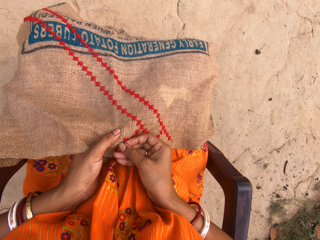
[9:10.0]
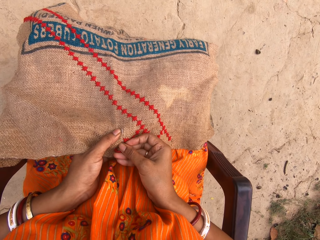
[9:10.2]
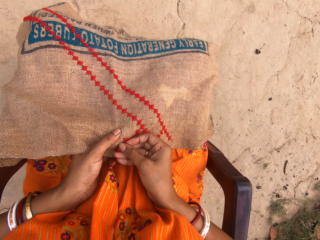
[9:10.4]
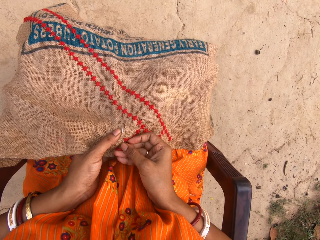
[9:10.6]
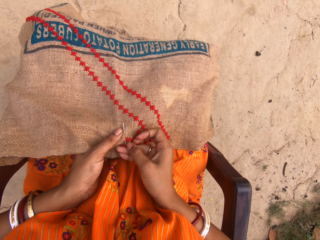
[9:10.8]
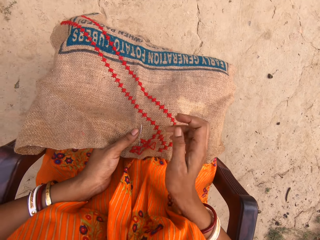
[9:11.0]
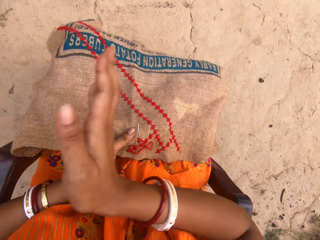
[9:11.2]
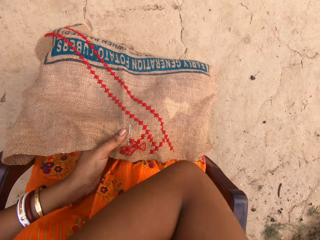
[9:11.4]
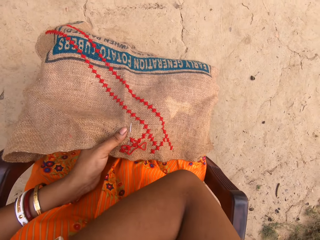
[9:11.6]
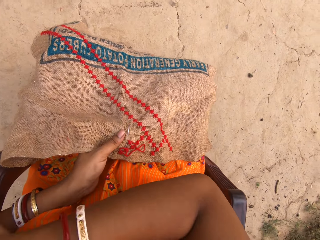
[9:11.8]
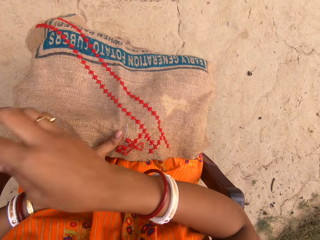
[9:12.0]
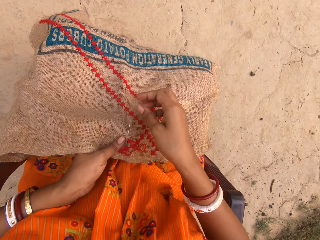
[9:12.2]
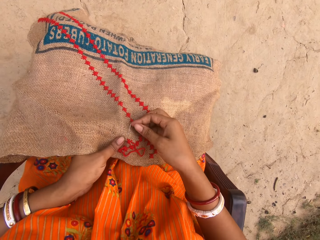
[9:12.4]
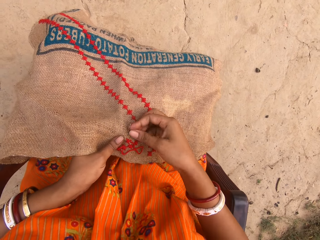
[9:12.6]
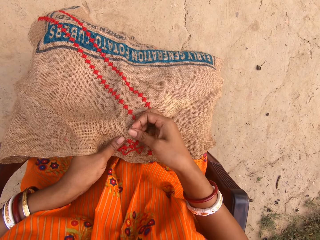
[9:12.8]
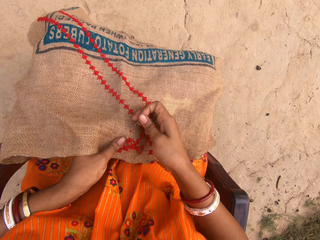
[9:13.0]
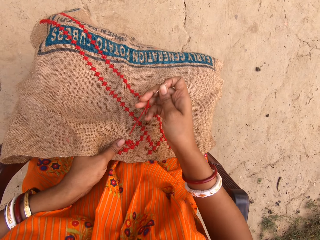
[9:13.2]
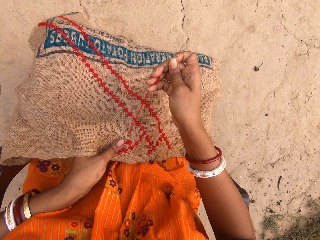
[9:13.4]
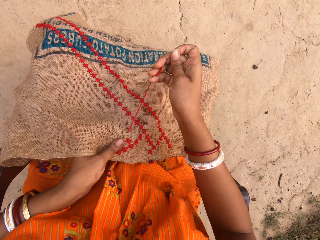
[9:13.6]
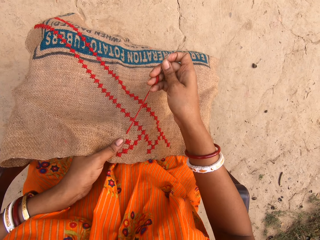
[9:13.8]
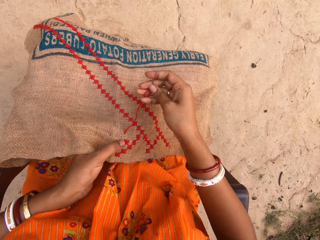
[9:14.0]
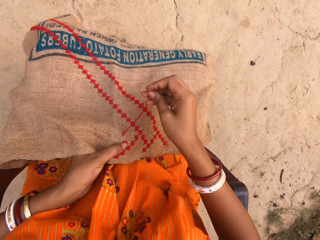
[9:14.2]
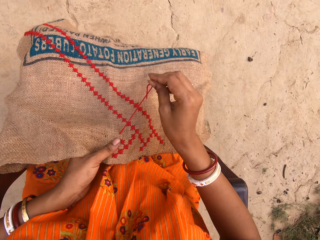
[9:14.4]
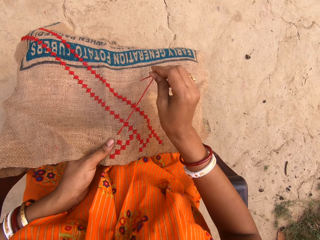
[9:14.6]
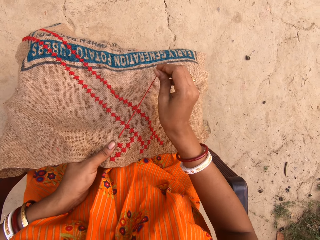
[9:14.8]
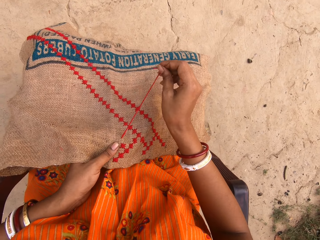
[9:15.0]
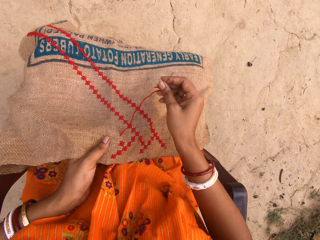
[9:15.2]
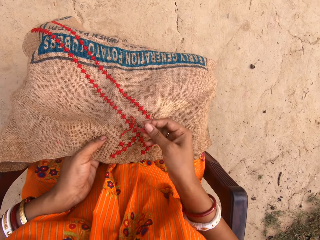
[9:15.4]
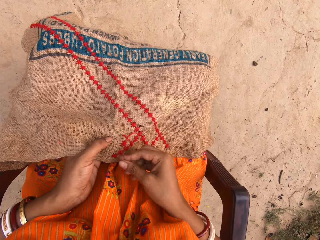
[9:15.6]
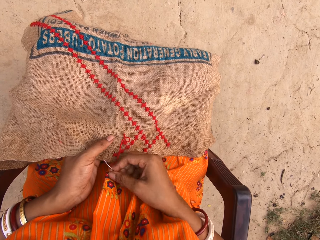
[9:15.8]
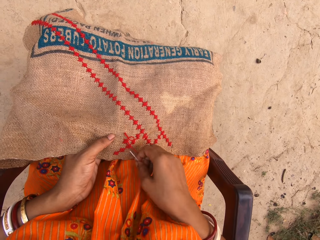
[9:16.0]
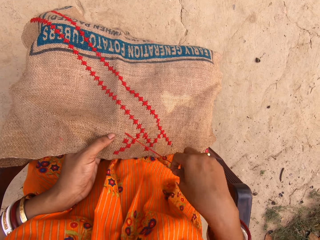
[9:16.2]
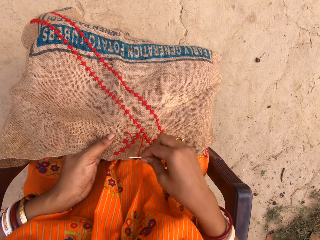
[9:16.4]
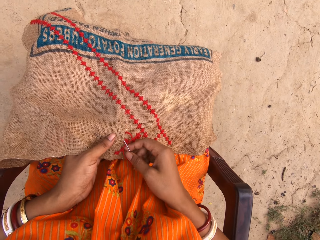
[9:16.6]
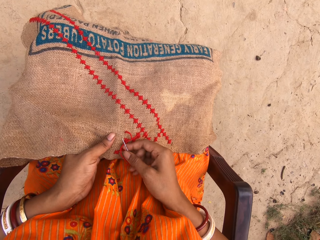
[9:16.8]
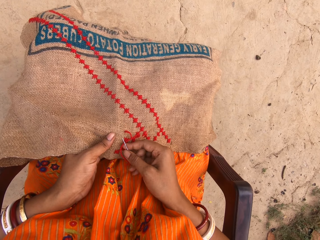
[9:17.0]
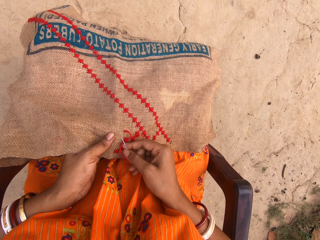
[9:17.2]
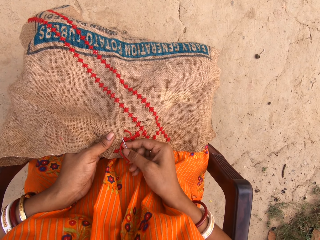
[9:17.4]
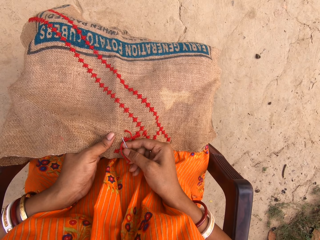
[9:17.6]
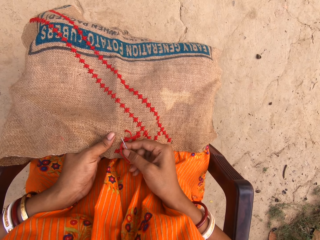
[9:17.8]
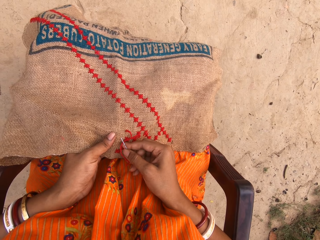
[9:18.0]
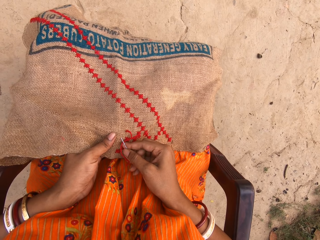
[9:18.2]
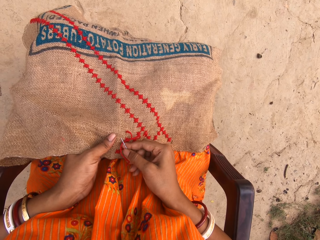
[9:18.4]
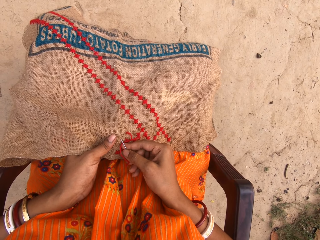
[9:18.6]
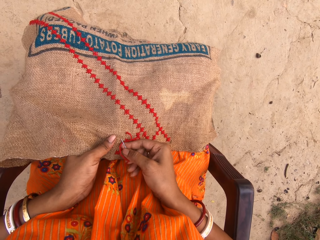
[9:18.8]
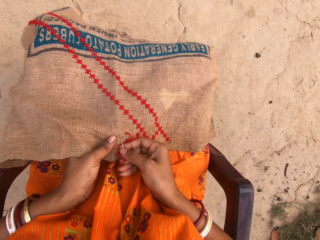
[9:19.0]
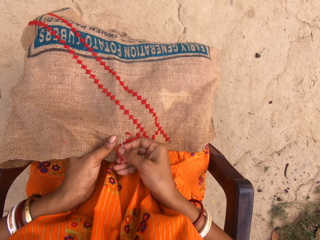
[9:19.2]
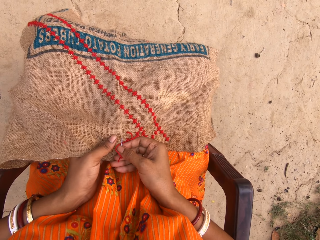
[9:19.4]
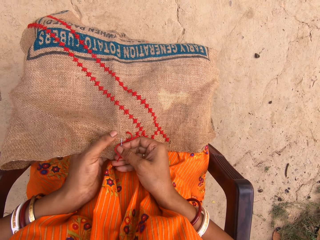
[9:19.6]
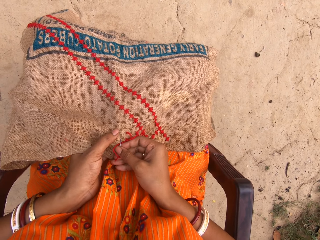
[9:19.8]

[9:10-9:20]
The camera wearer holds the needle in the sack with her right hand. She raises a hand. She touches the needle.

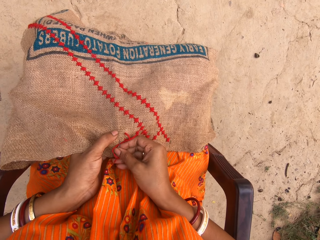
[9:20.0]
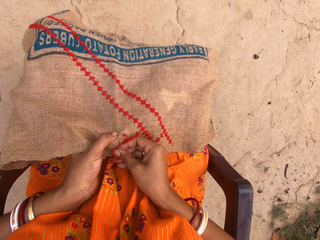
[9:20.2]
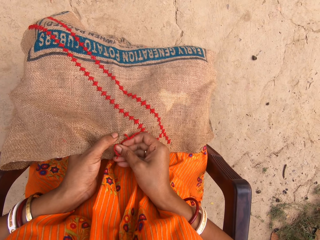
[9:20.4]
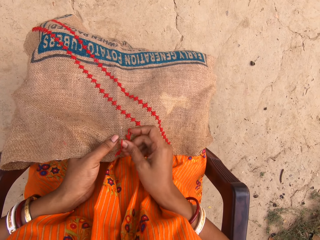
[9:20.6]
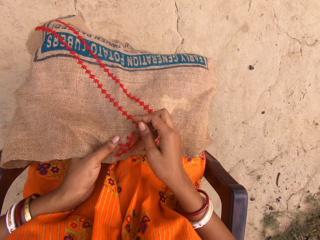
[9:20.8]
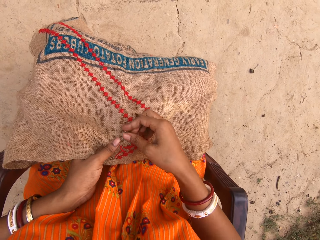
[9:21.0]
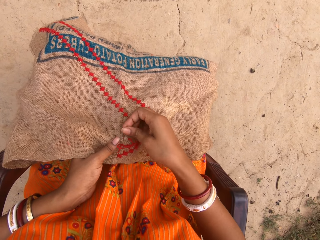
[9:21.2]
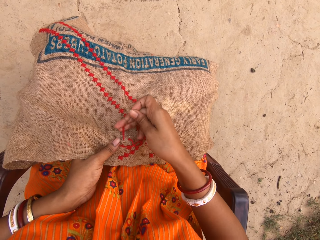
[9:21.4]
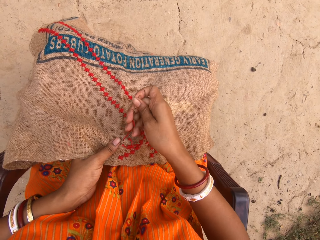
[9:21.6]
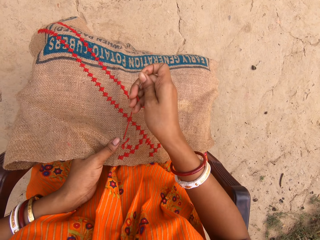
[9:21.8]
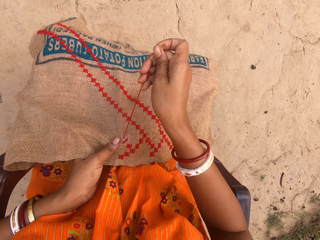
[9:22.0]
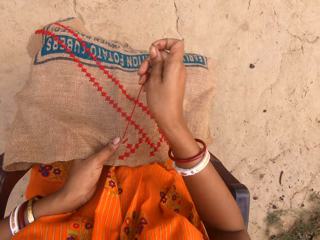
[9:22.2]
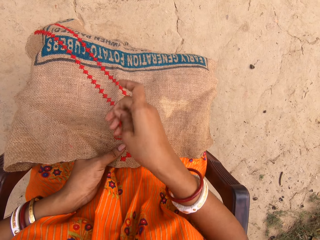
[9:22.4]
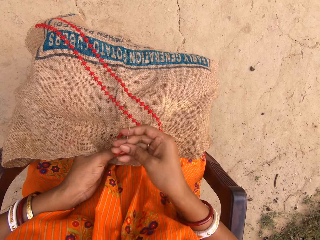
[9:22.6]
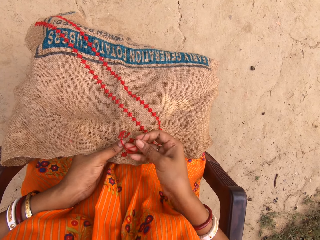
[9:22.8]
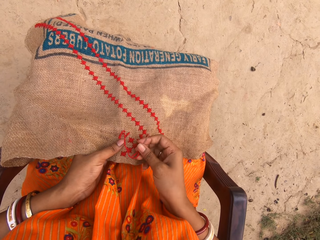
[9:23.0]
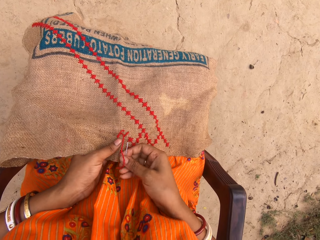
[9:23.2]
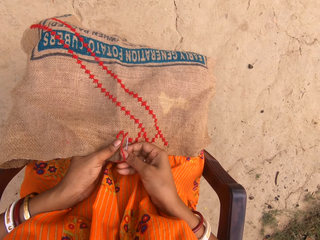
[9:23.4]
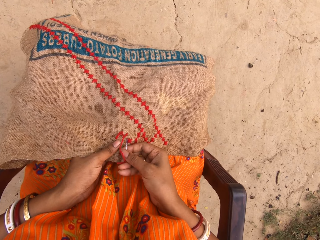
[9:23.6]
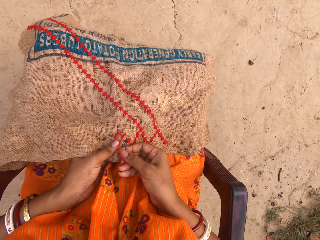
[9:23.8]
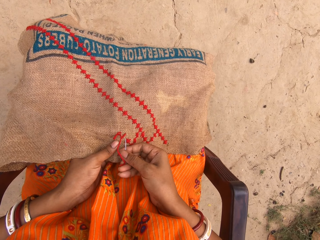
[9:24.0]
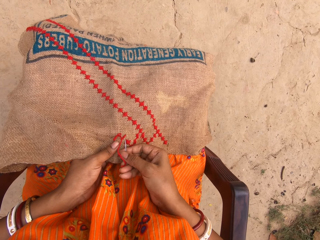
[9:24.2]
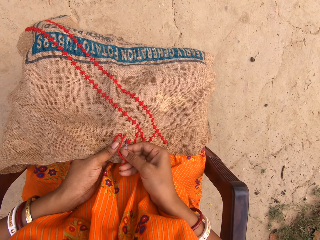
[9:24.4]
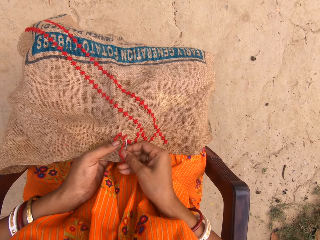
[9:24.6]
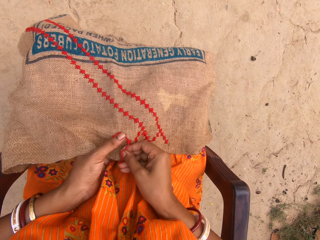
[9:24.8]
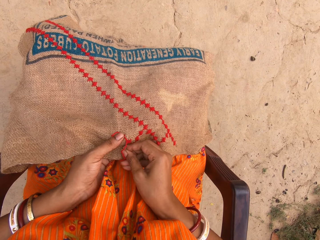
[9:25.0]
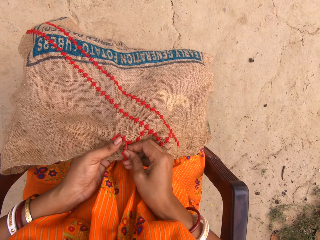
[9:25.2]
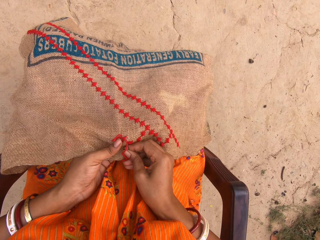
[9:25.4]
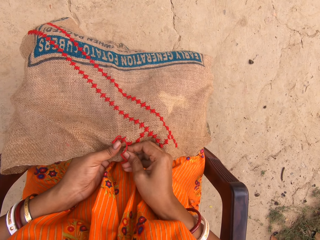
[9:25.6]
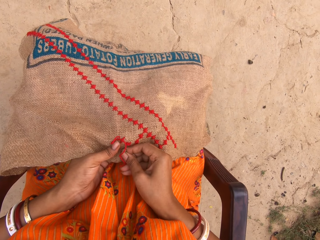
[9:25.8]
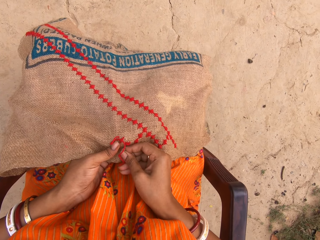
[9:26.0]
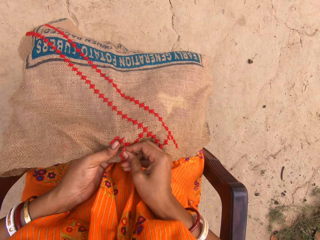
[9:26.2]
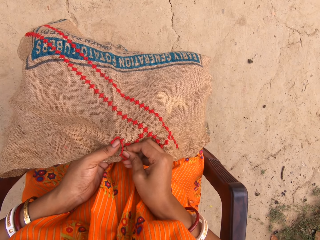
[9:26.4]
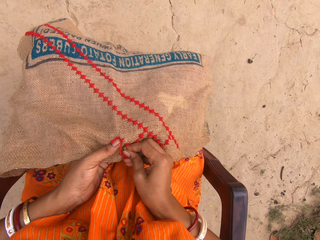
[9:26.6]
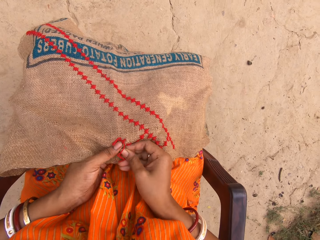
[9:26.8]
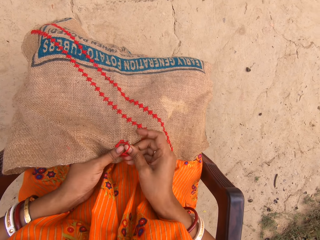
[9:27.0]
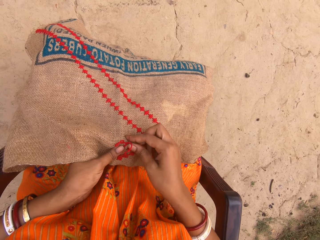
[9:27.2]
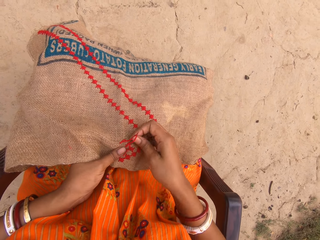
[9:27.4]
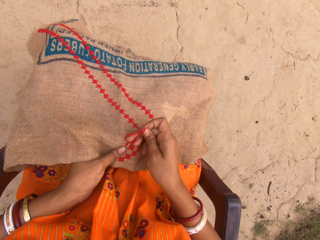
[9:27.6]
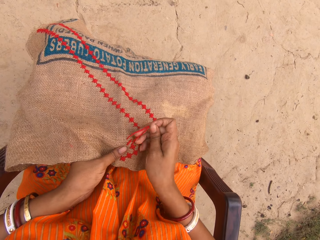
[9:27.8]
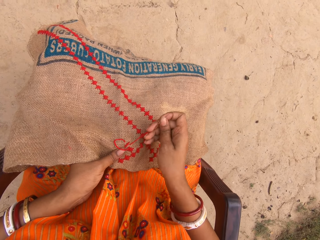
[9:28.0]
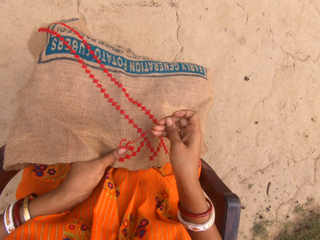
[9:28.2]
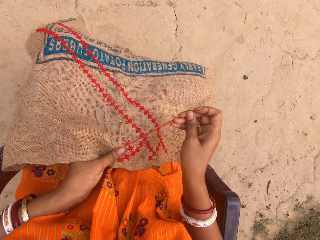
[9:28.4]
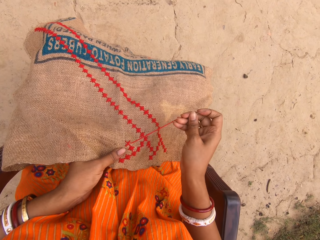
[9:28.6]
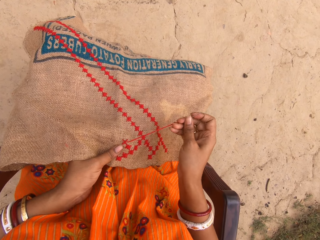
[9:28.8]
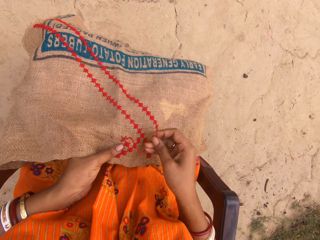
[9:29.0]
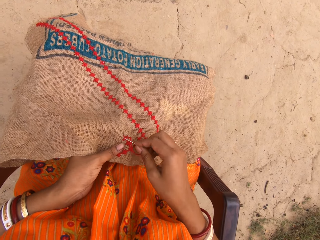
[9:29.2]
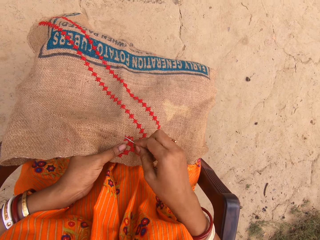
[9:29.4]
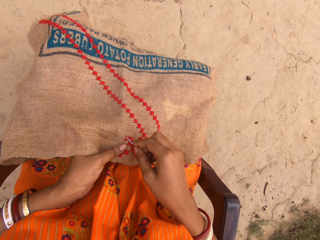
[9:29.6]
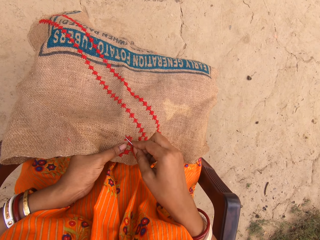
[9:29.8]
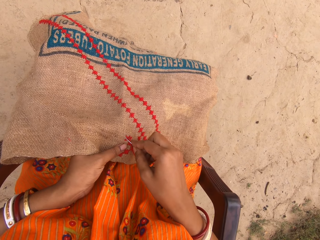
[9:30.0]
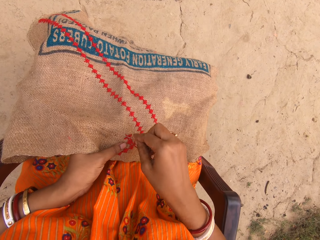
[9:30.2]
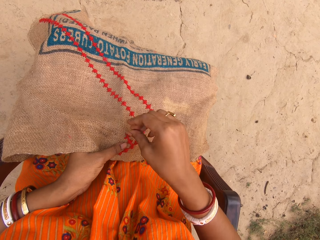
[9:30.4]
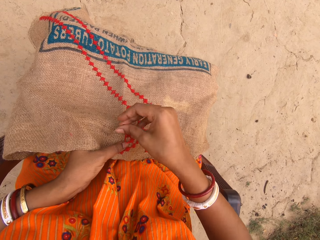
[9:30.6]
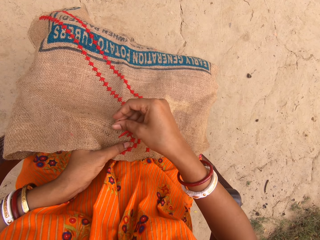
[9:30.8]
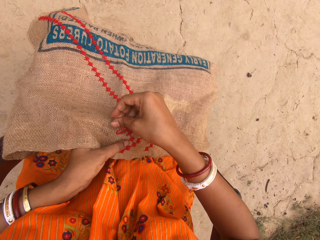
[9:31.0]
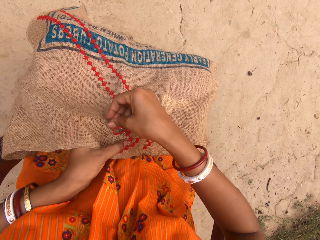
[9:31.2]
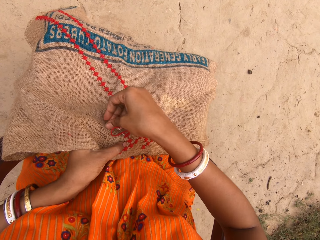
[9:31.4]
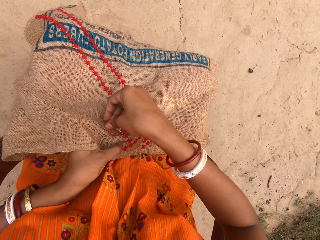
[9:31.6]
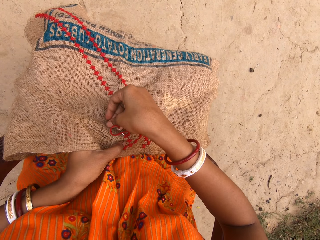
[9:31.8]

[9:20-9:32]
The camera wearer sews a cloth with a needle. She holds the thread and the sack with her left hand. She embroiders the sack in her left hand with the needle and thread in her right hand.
